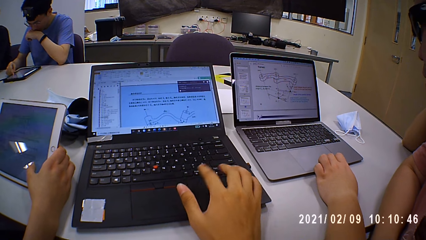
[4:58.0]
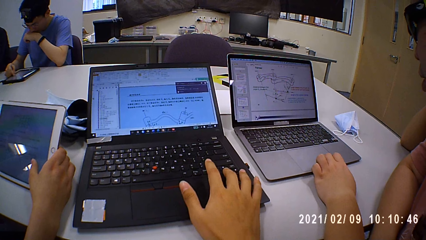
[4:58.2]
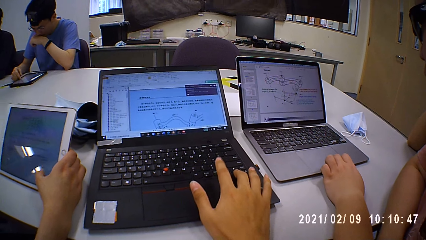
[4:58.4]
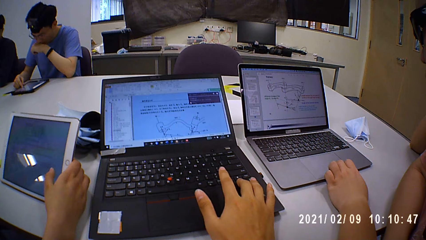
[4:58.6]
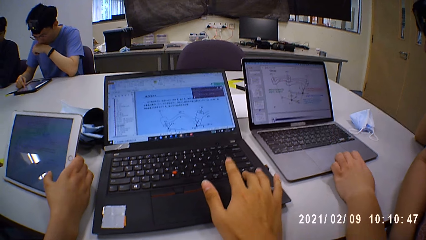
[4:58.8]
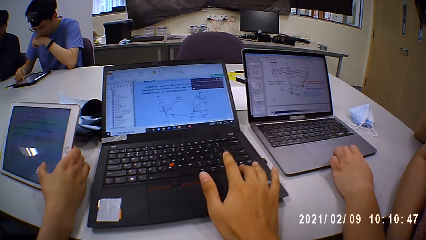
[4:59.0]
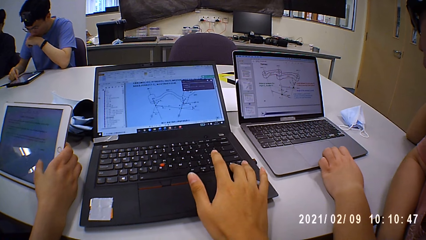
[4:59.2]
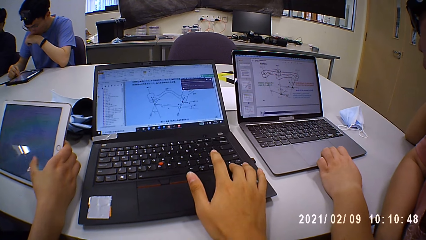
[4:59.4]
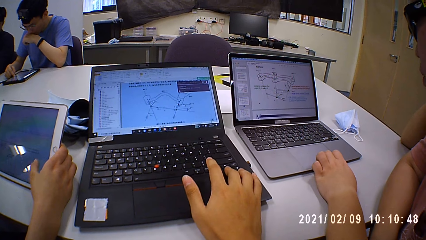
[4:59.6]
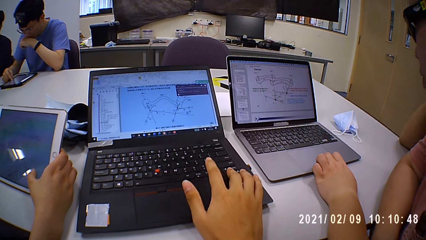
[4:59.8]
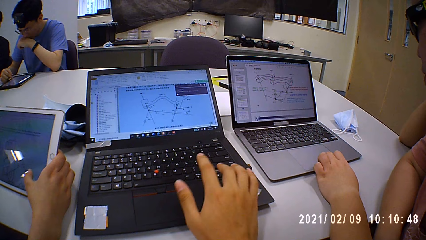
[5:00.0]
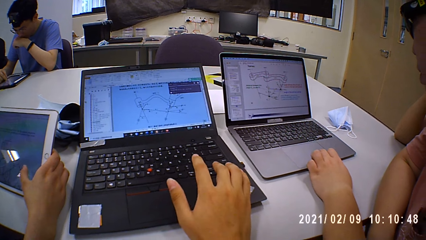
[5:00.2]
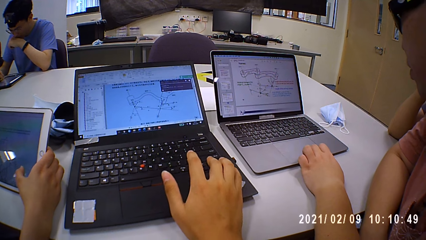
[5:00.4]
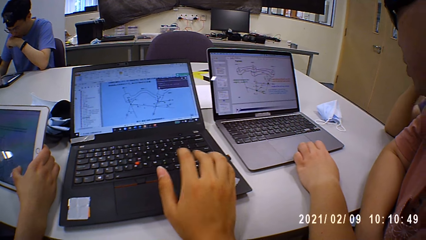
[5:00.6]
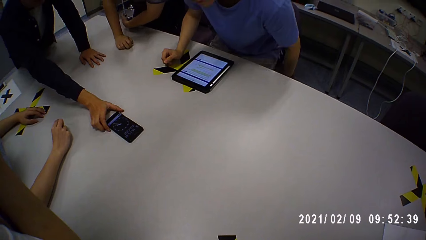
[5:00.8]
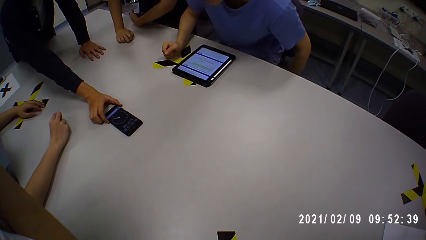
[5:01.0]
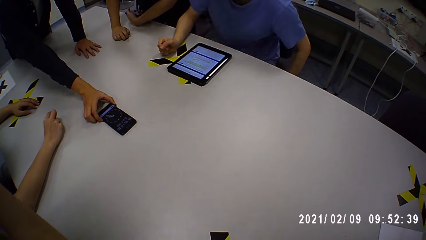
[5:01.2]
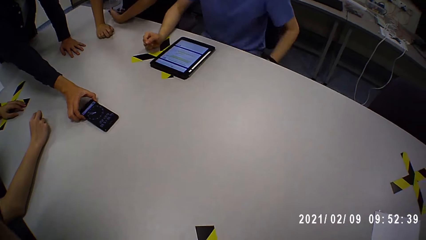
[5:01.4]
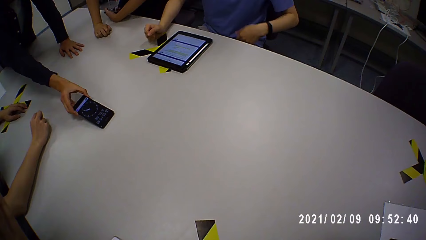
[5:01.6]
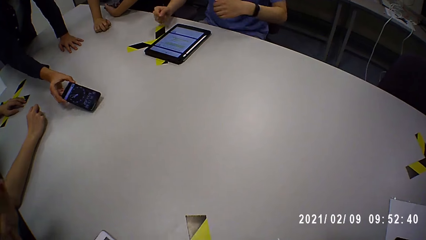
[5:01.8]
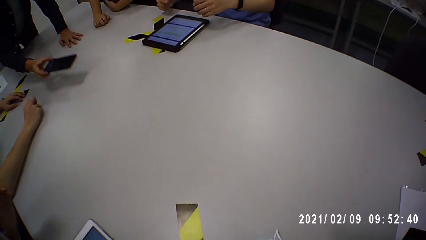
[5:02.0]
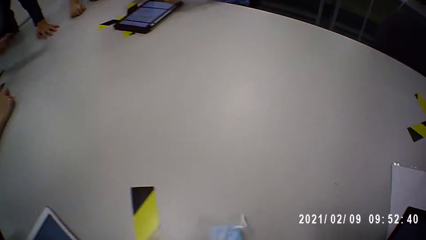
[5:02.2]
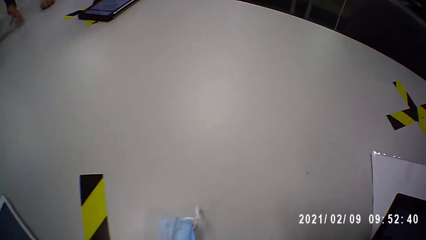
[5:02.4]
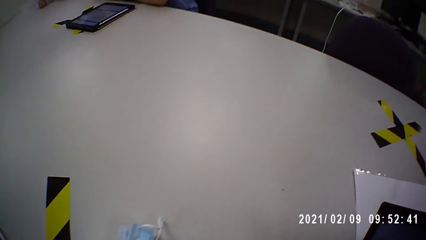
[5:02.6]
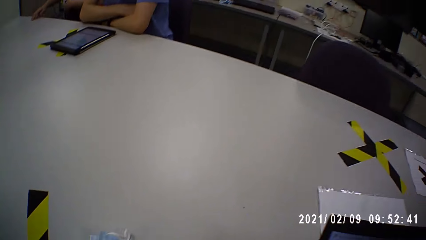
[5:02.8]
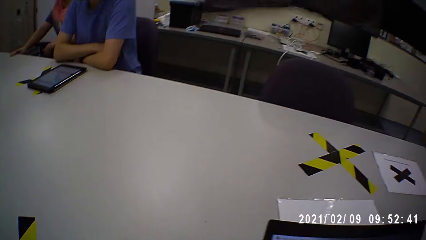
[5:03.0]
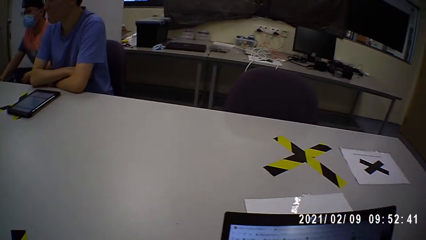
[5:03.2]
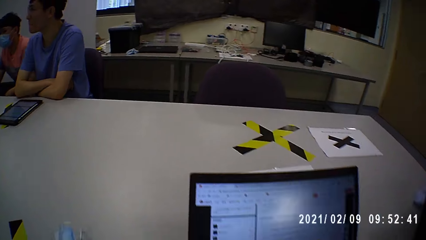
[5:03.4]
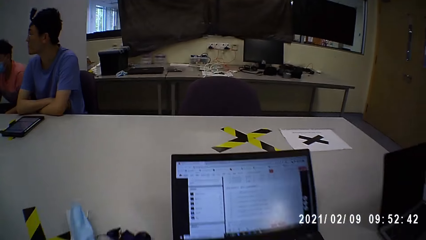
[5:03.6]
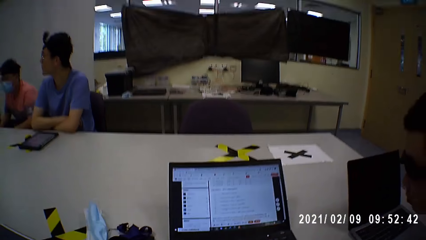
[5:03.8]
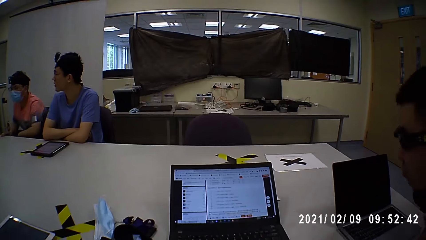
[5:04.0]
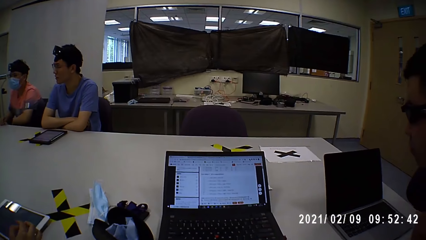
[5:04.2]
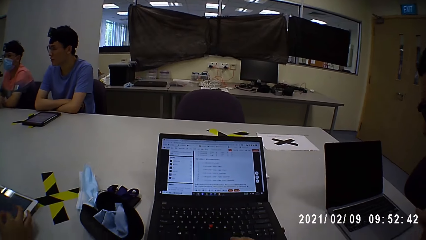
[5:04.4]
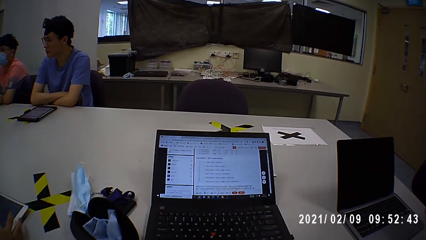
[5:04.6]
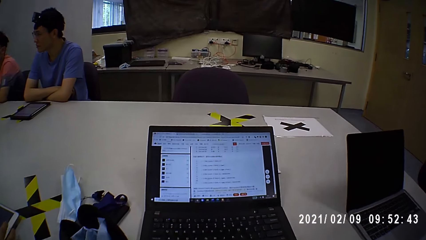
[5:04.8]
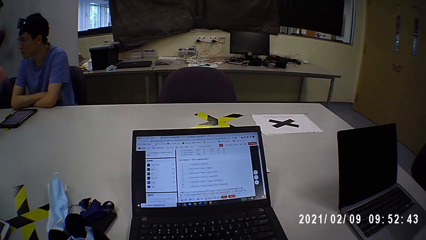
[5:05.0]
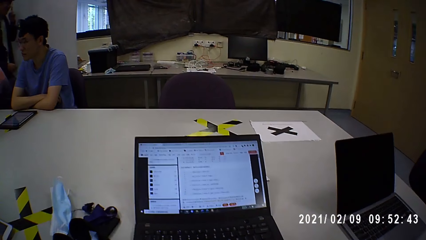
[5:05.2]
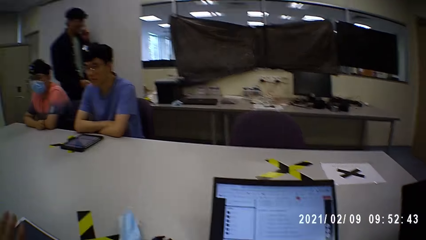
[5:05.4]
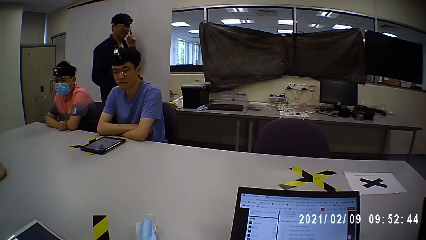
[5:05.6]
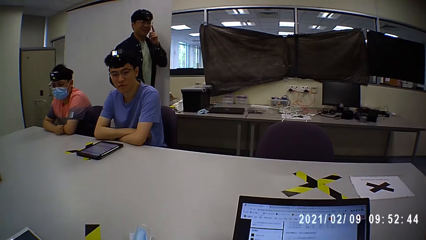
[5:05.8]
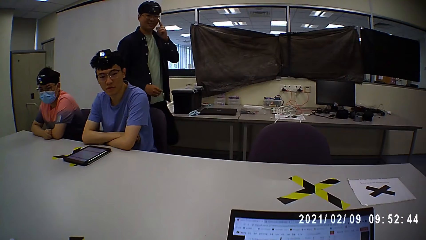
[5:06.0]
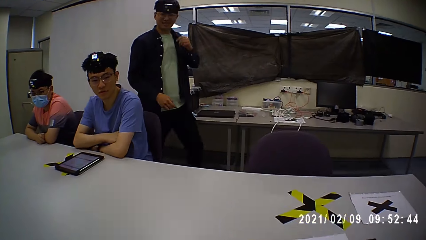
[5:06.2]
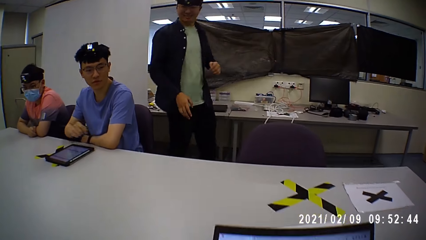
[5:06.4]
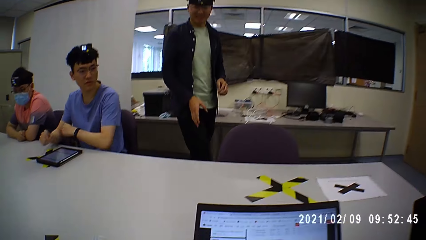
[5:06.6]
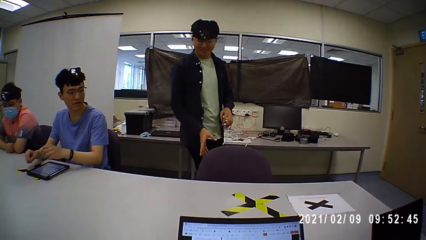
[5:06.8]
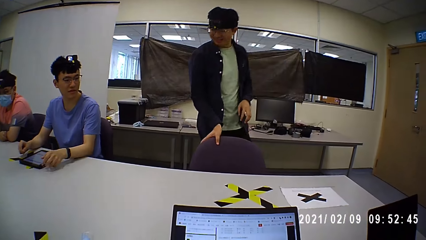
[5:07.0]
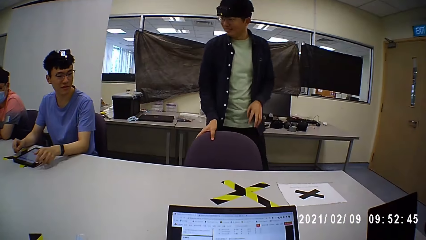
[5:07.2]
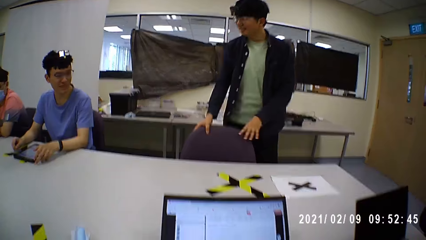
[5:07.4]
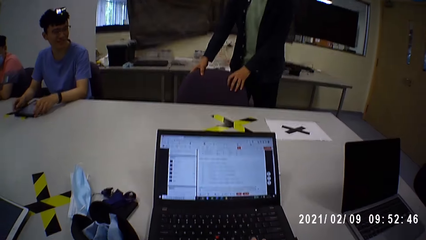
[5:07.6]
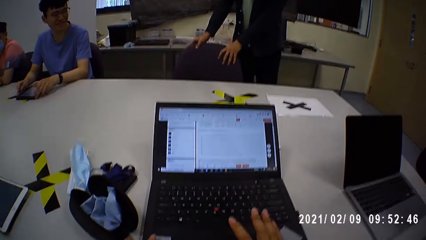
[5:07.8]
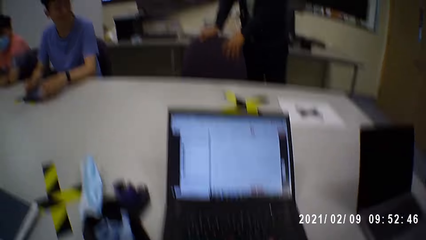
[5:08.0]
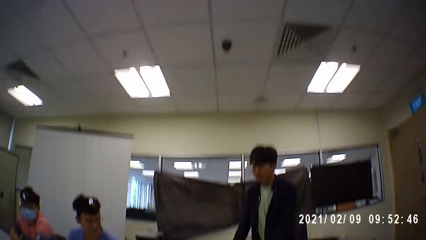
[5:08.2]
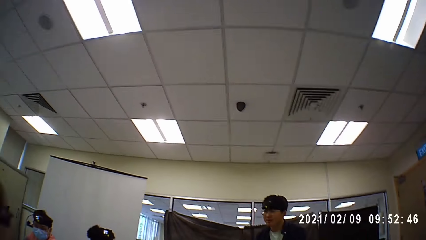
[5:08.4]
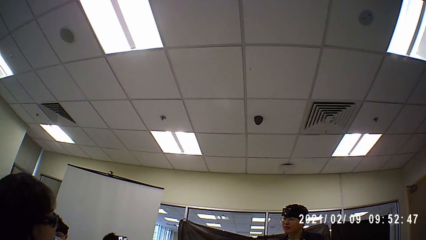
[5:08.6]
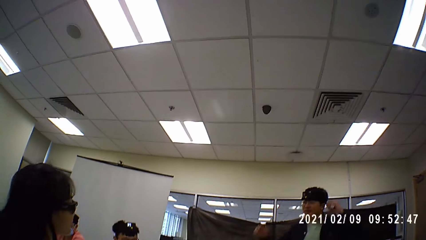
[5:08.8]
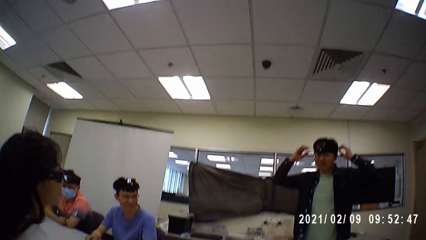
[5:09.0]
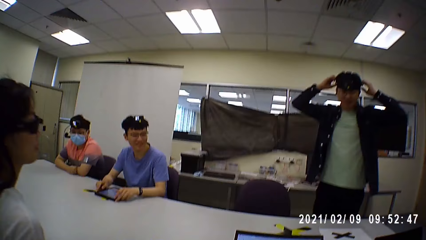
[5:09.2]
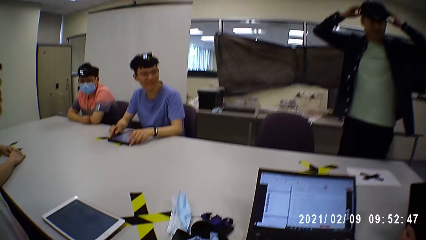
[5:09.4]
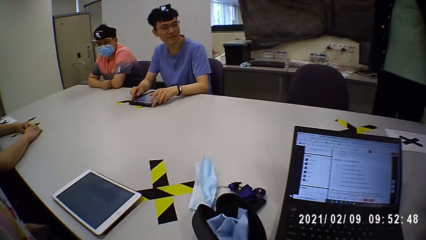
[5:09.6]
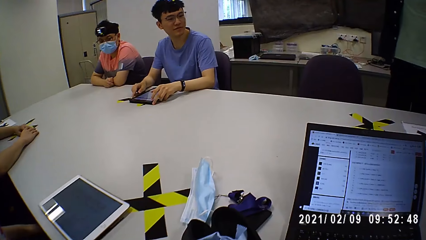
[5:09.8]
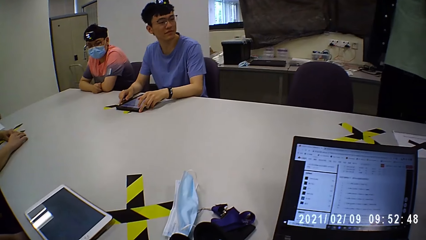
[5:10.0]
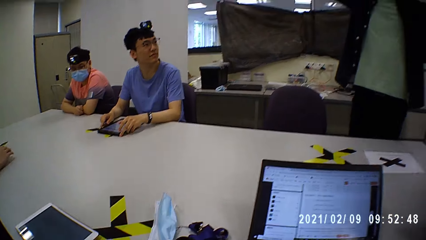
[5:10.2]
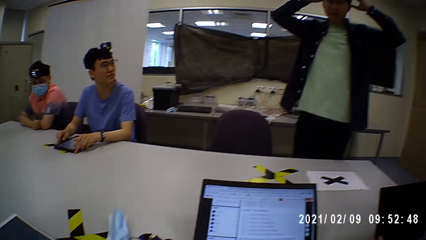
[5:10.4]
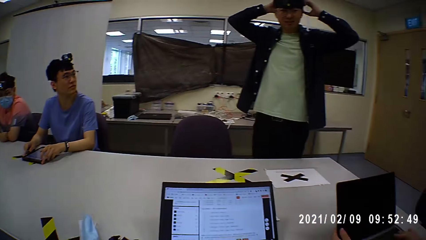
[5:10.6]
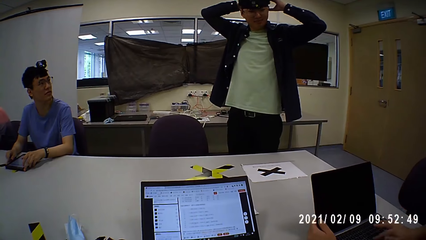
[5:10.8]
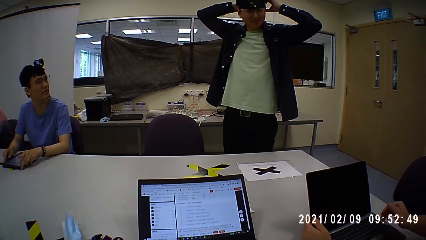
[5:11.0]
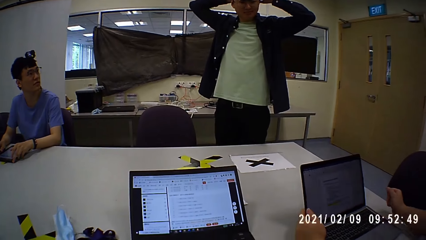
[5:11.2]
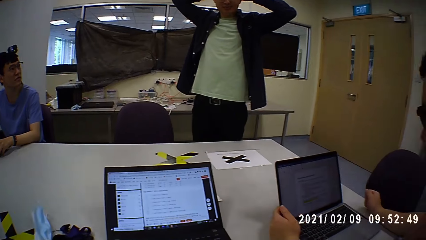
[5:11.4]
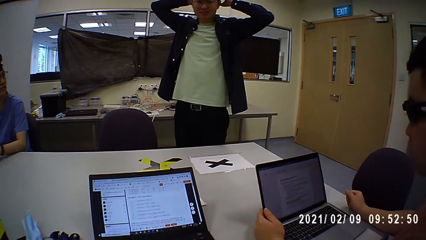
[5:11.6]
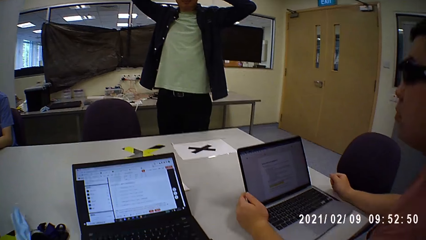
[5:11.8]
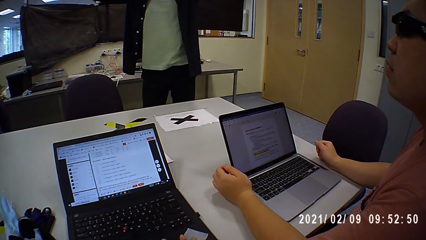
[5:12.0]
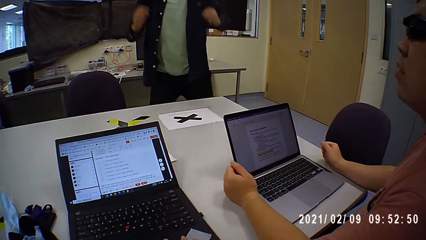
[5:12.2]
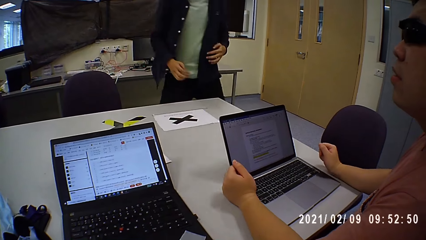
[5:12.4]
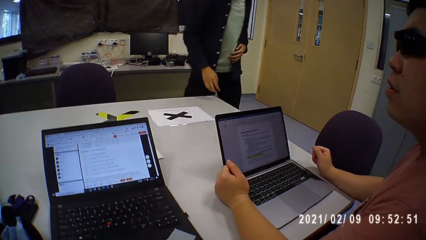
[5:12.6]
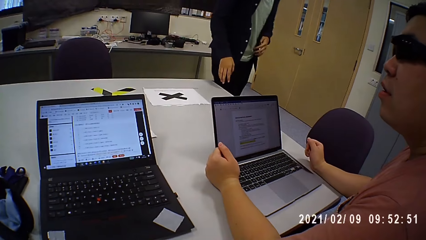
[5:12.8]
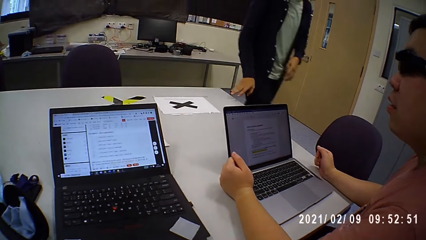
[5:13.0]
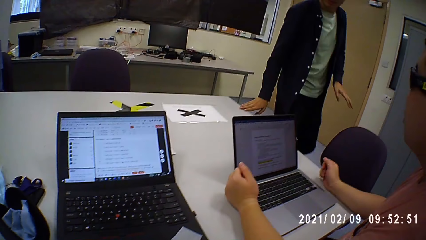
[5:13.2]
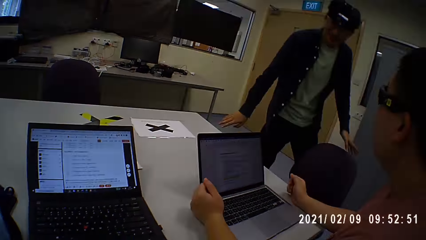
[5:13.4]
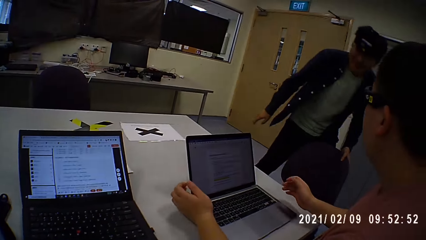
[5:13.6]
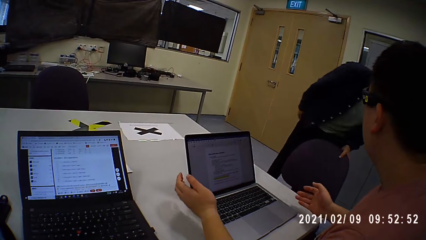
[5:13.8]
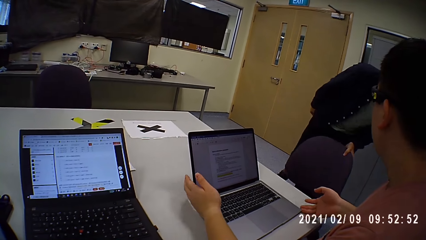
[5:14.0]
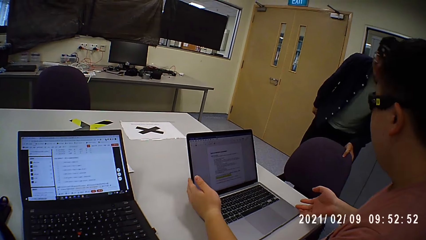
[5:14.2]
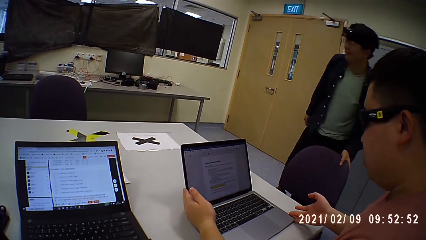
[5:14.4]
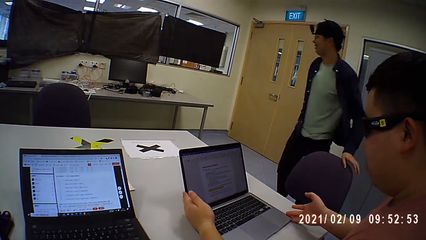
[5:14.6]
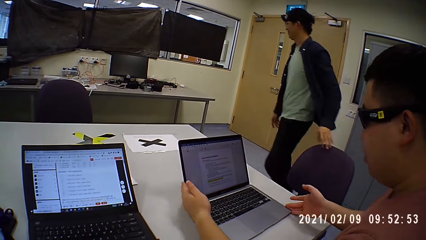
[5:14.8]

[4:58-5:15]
A woman operates a tablet. The camera wearer operates a laptop and types on the laptop. A person holds a phone on the table. The person takes the phone from the table. Another person sits near a third person on the table. The first person walks to another seat. The first person pushes the seat. A man stands at the center. The first person puts his hand on the head. The first person comes close to another person.
